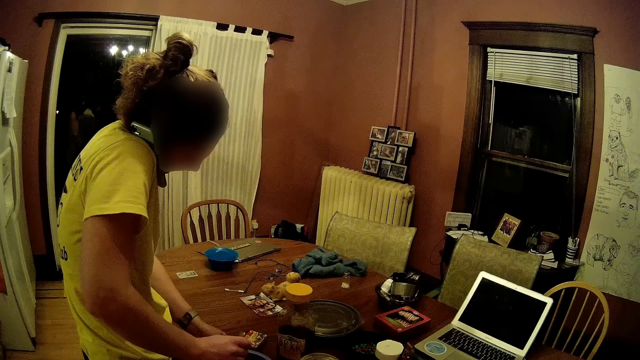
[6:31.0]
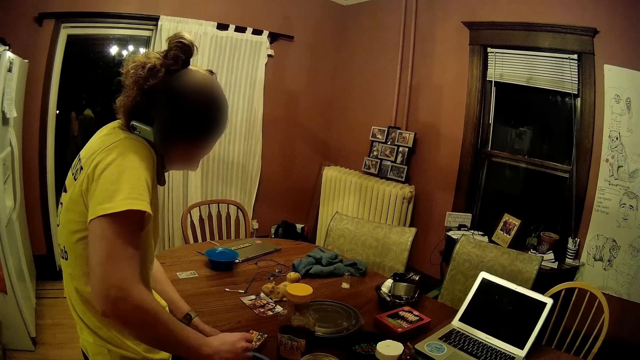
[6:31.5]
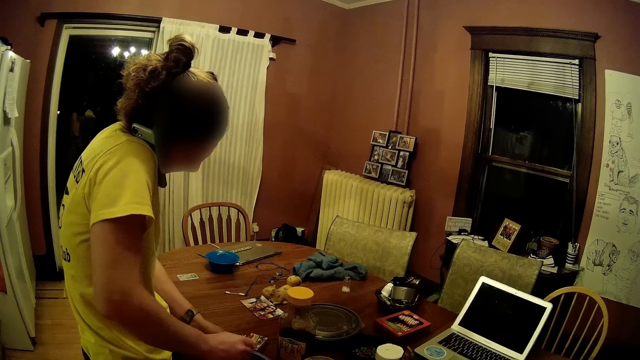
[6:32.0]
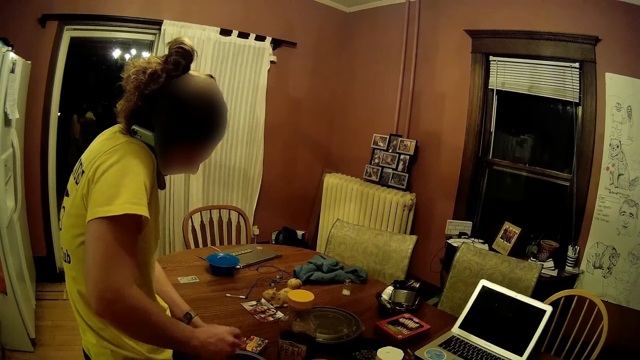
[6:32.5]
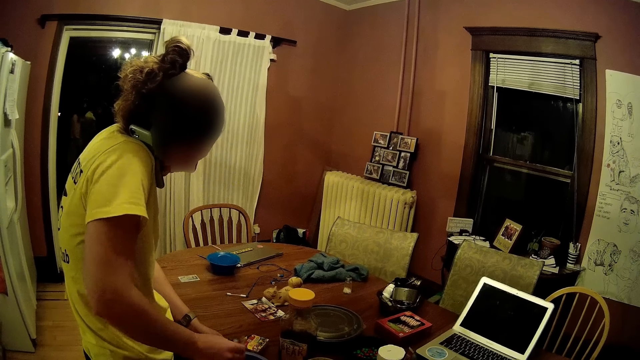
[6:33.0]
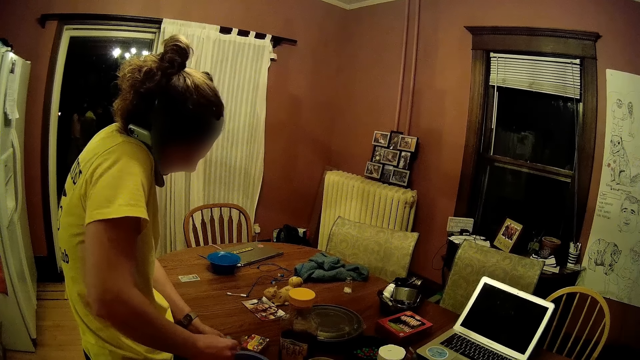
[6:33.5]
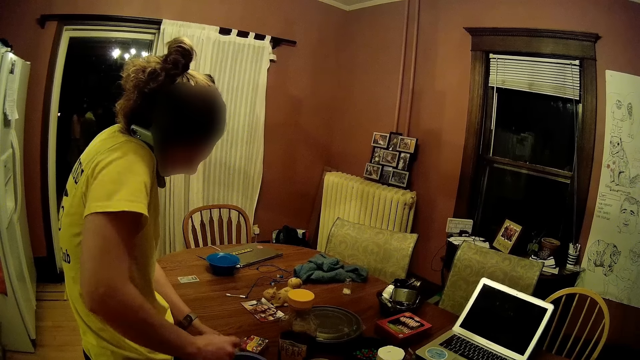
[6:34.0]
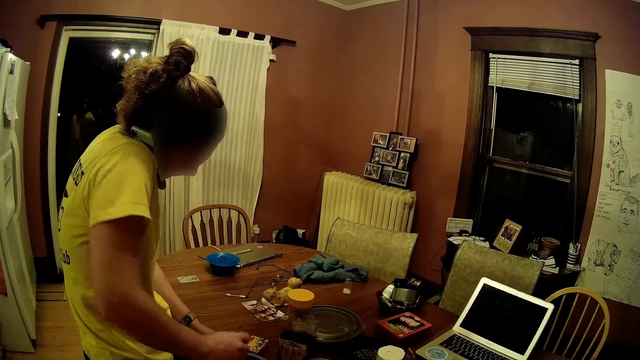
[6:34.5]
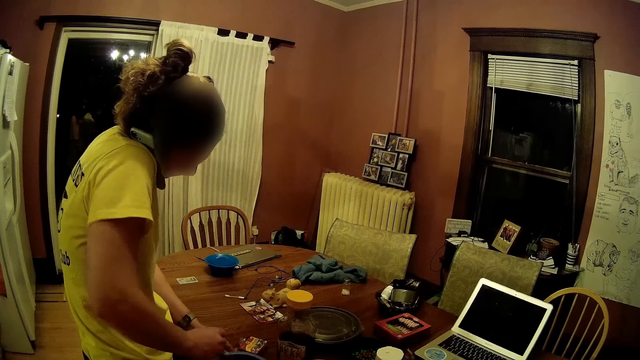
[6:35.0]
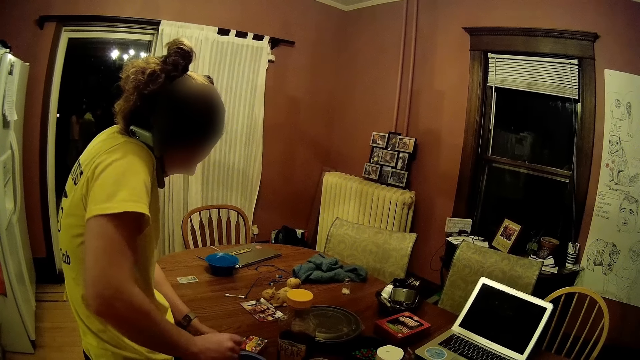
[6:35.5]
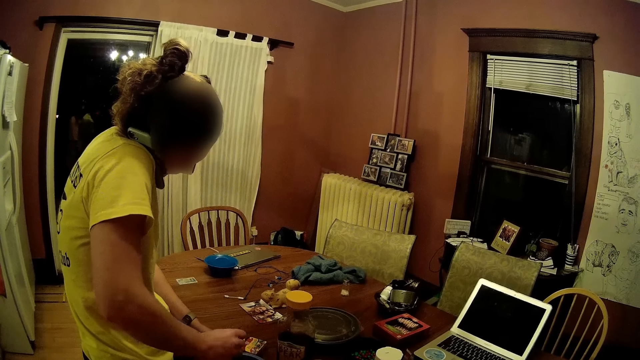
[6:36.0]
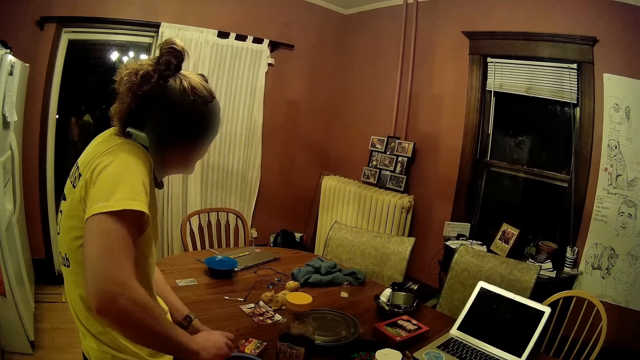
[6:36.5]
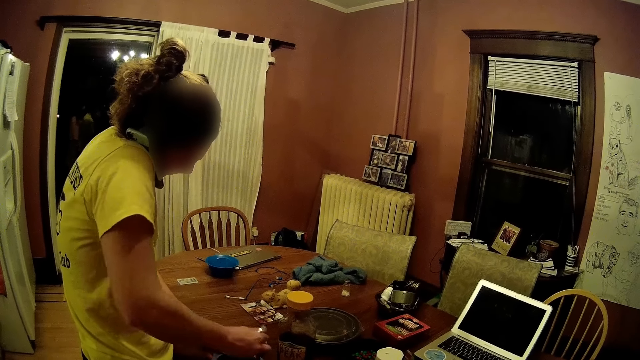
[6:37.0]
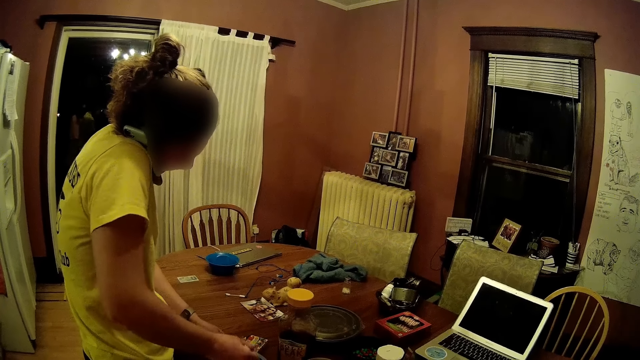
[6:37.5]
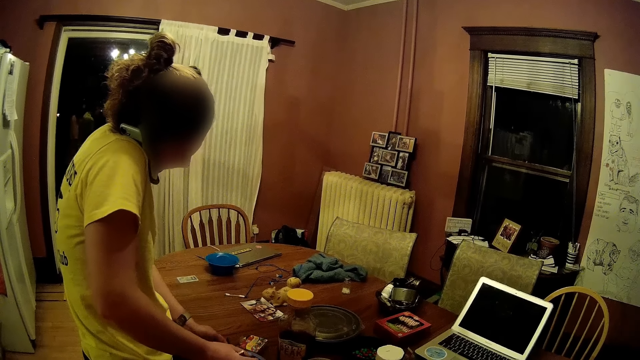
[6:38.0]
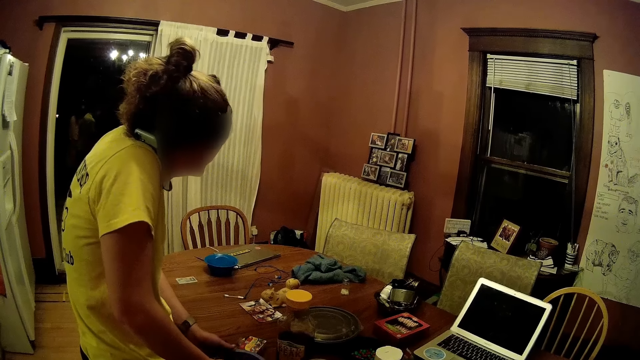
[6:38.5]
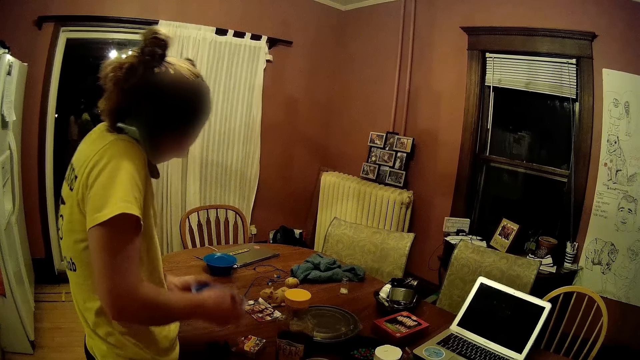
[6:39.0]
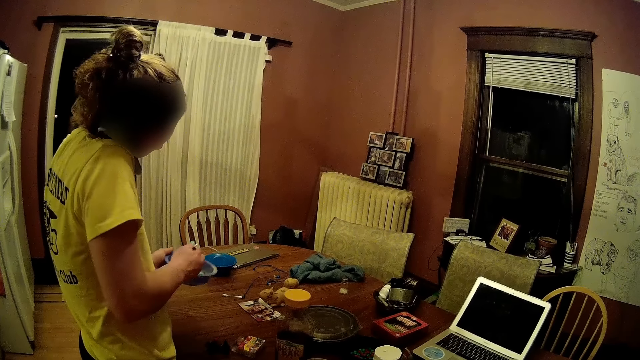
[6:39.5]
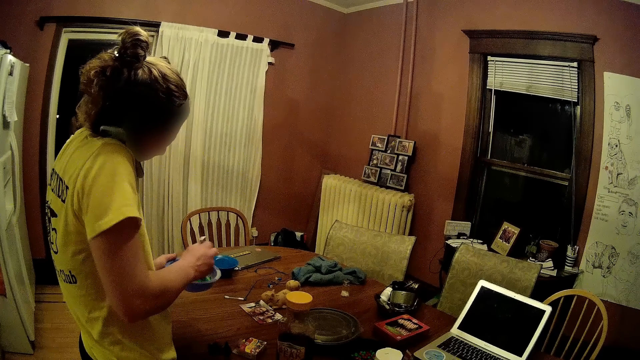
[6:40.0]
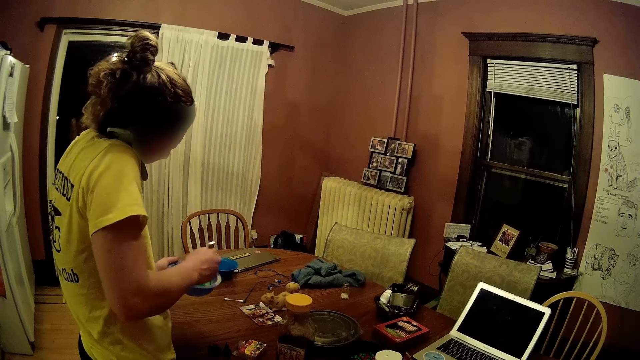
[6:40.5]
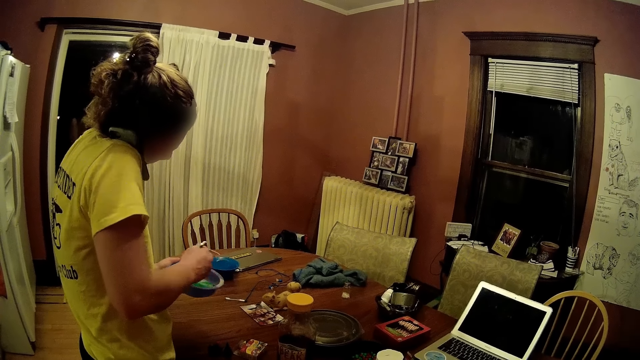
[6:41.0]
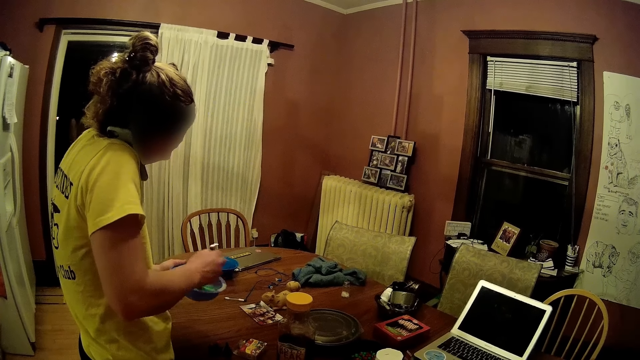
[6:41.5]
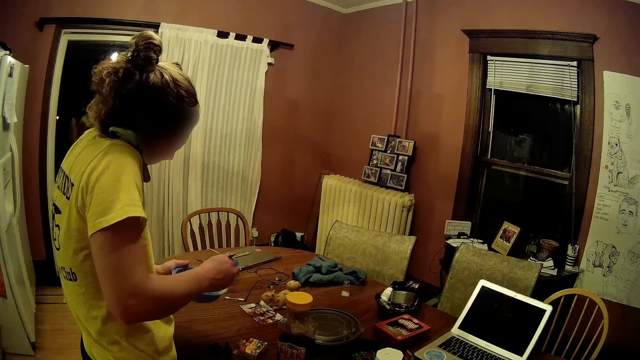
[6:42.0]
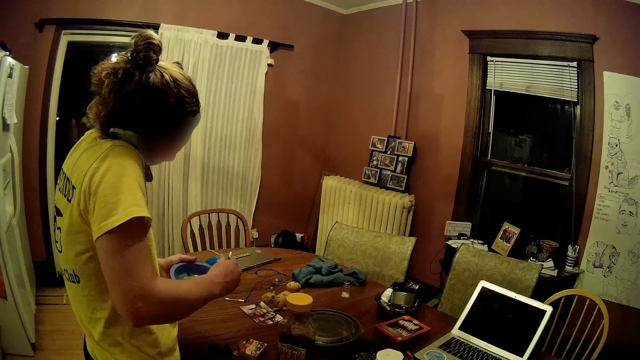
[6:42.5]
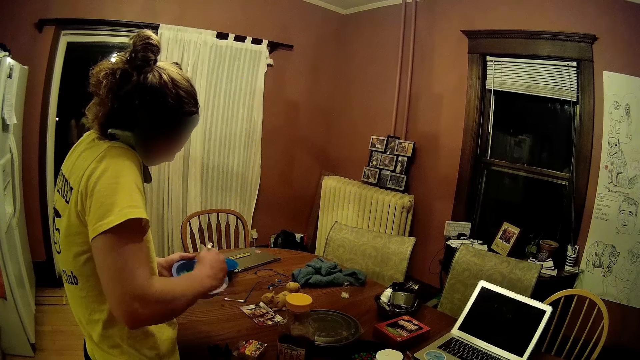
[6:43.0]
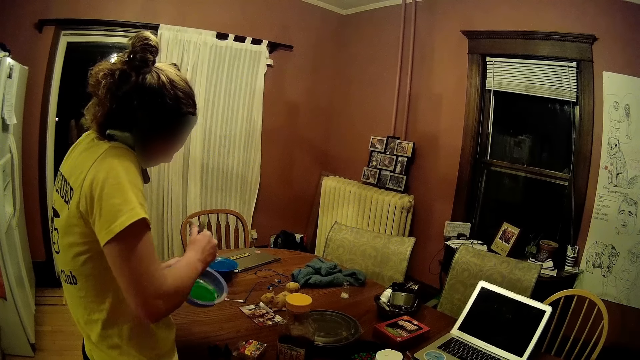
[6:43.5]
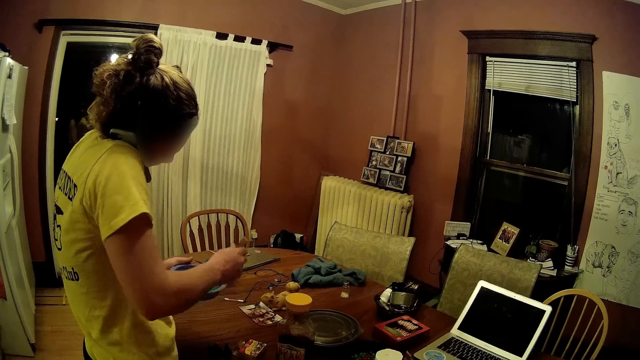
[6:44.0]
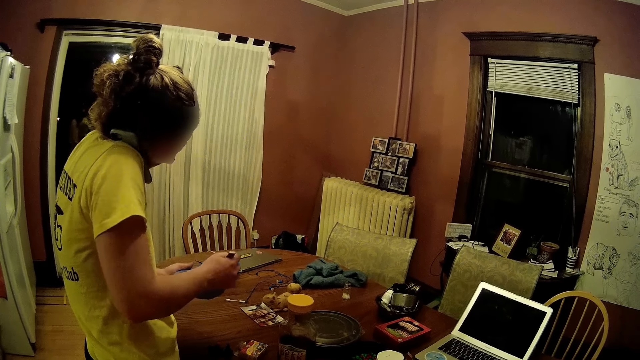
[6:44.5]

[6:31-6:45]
The woman carries the bowl from the dining table with her left hand. The woman lifts a plate. The woman stirs with the knife on her right hand in the bowl on her left hand.

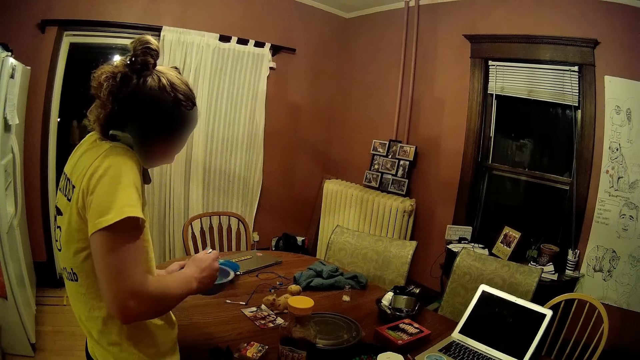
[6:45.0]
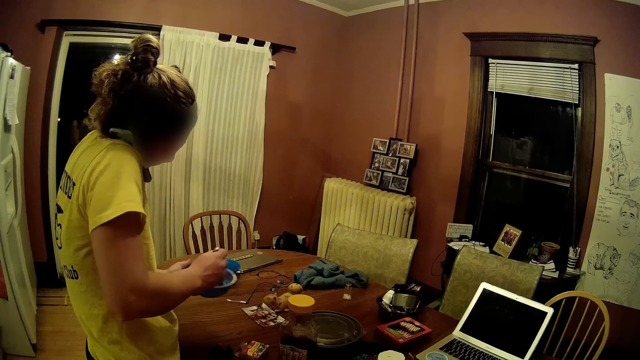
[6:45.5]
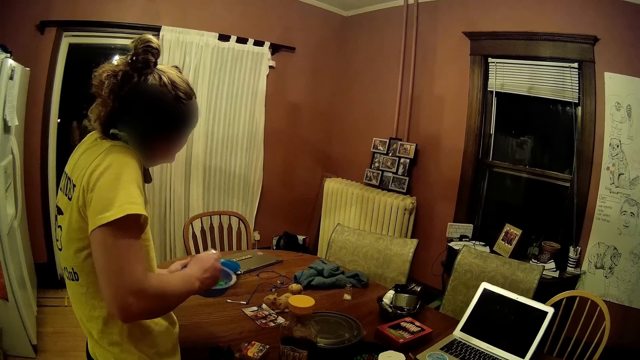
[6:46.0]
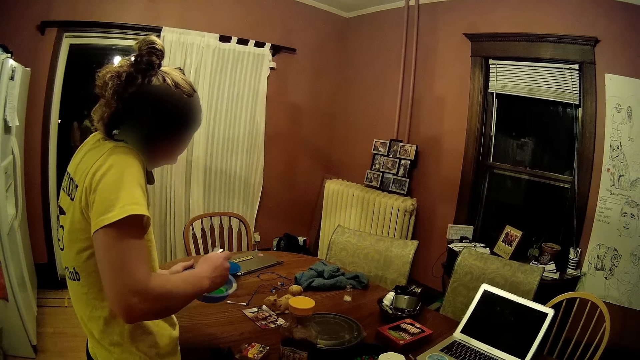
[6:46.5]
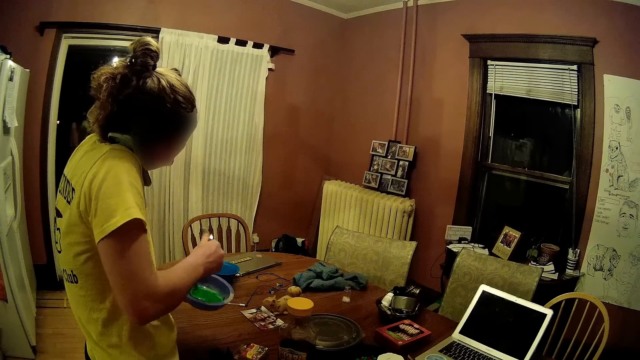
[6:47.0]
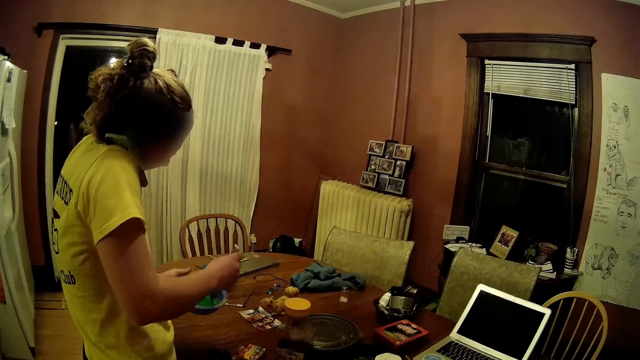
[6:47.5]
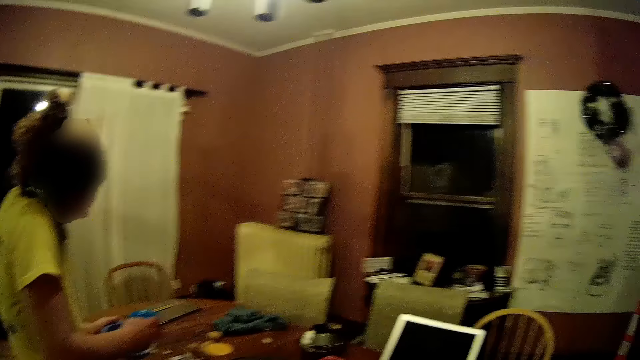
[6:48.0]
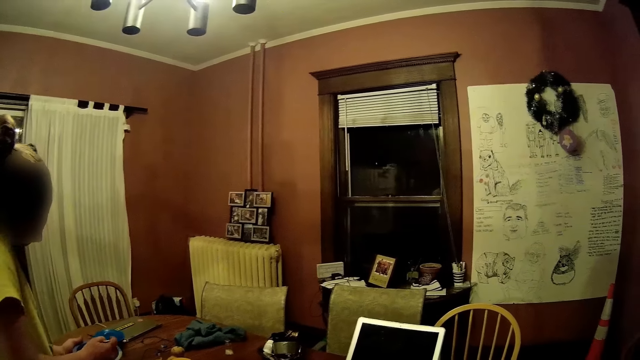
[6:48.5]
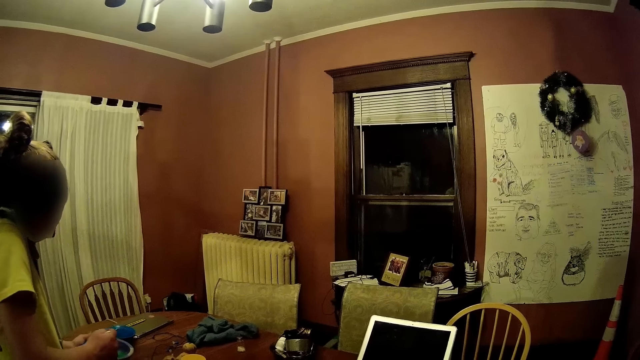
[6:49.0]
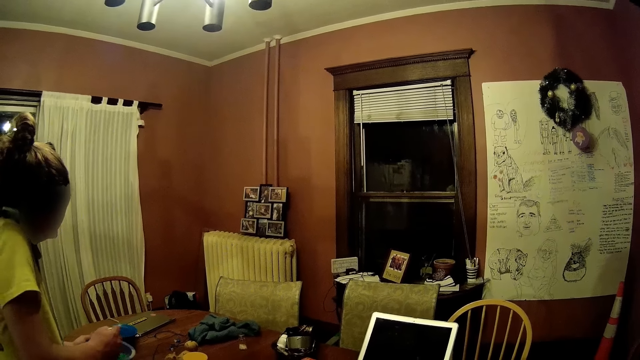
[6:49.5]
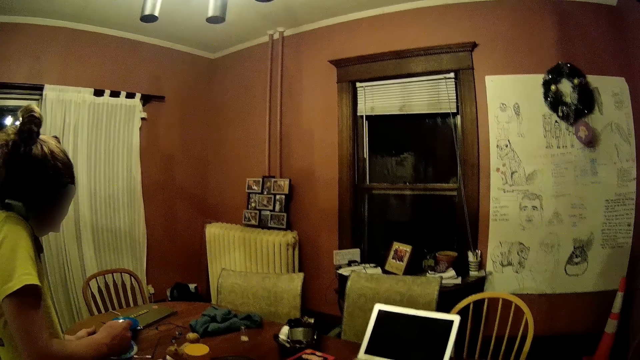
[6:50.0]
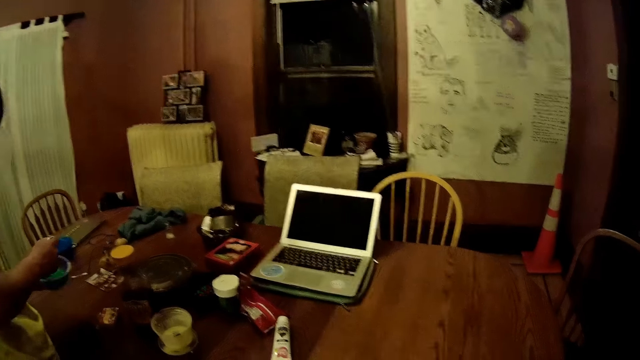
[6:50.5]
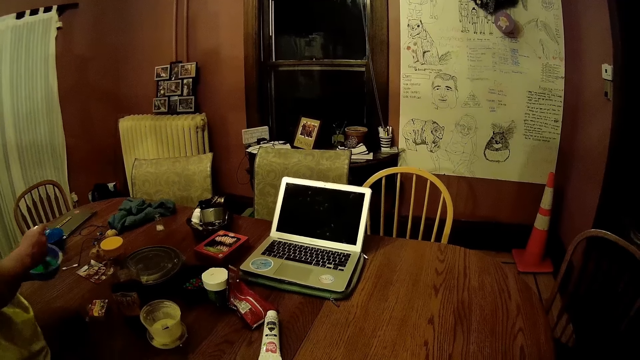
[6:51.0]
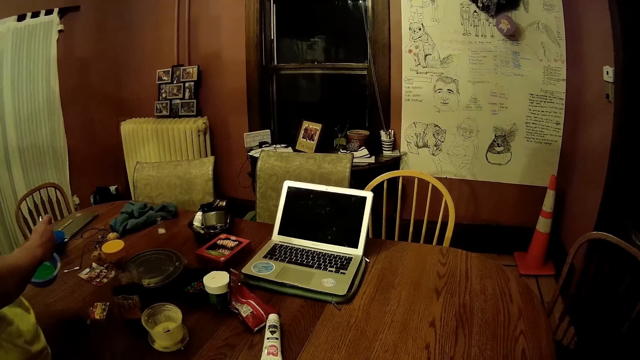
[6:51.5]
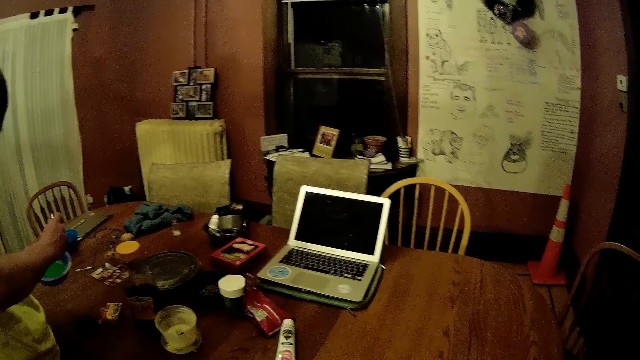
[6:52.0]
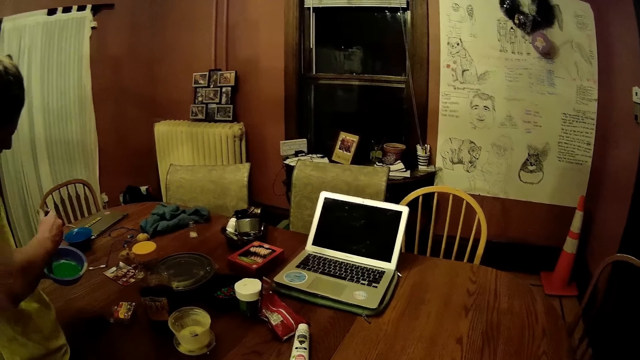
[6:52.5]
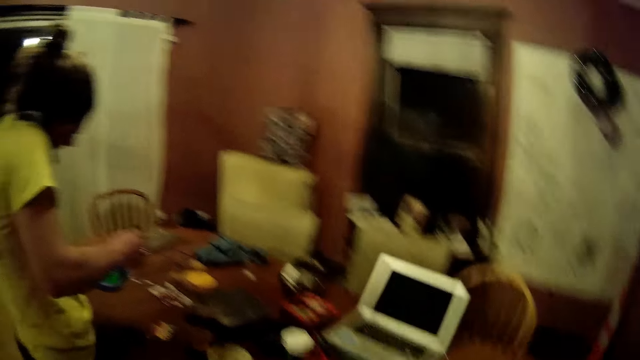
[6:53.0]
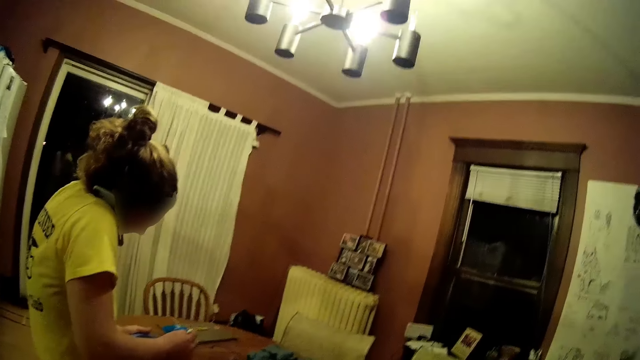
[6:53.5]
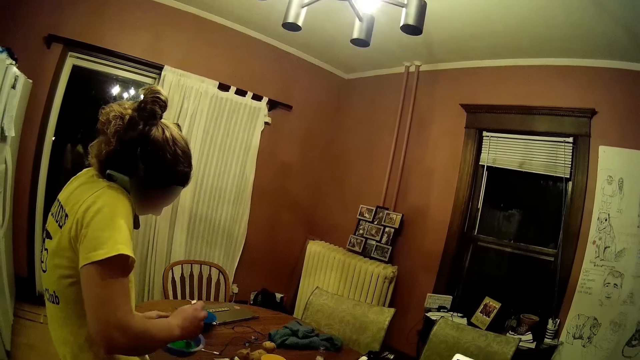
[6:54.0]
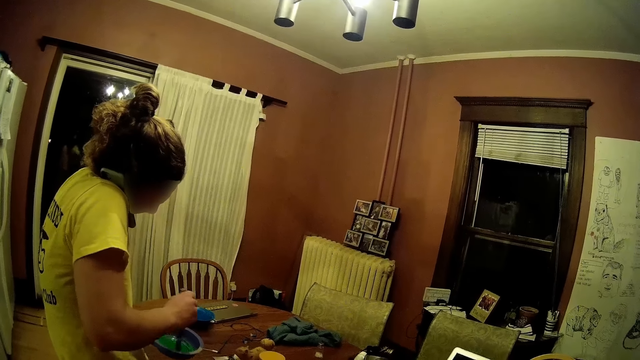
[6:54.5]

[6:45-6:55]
The camera wearer looks around.
